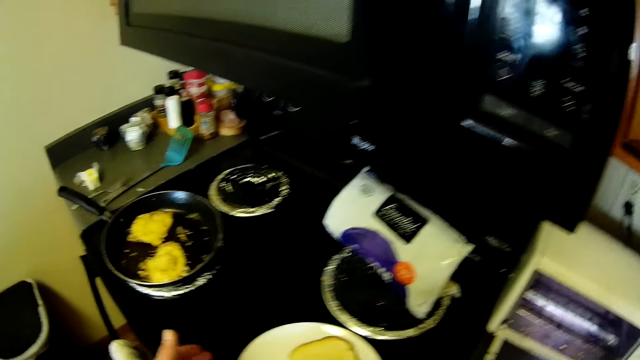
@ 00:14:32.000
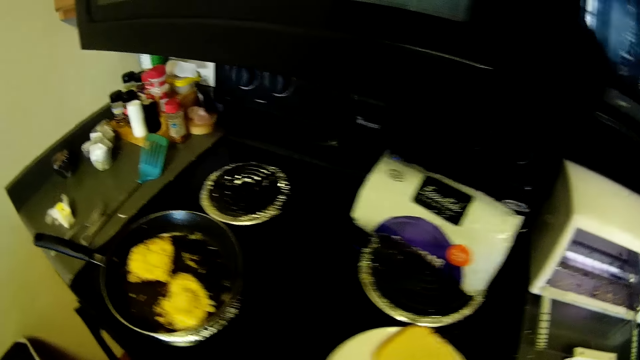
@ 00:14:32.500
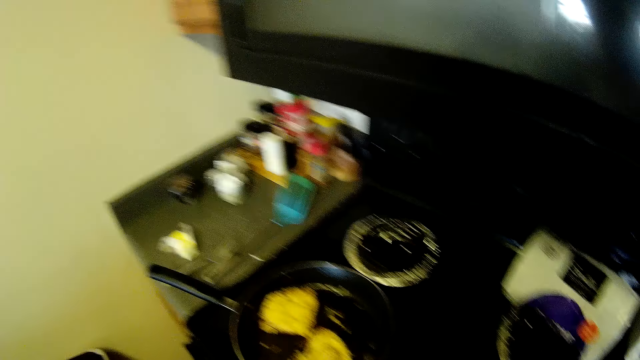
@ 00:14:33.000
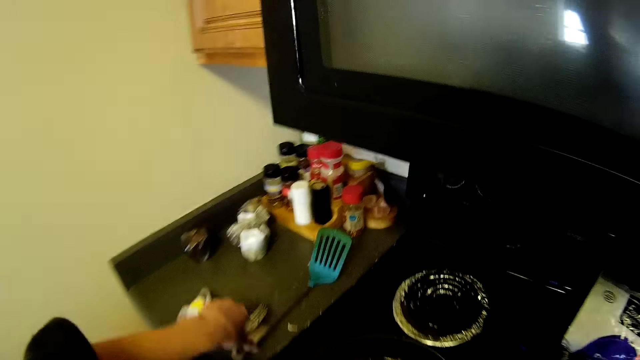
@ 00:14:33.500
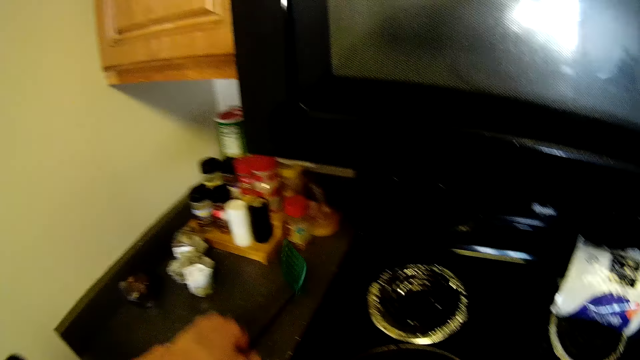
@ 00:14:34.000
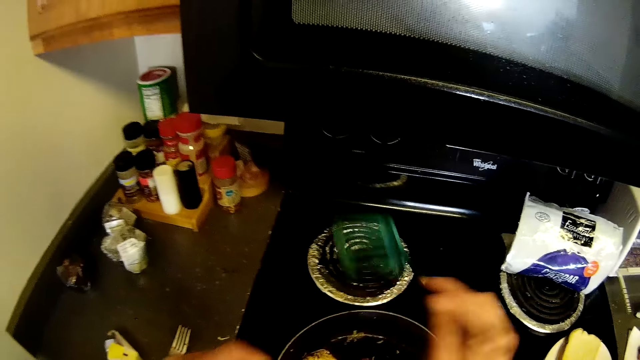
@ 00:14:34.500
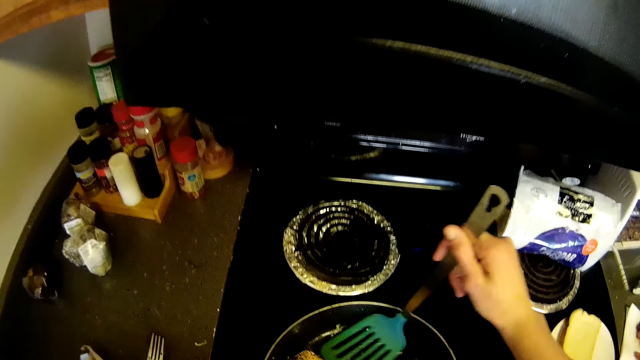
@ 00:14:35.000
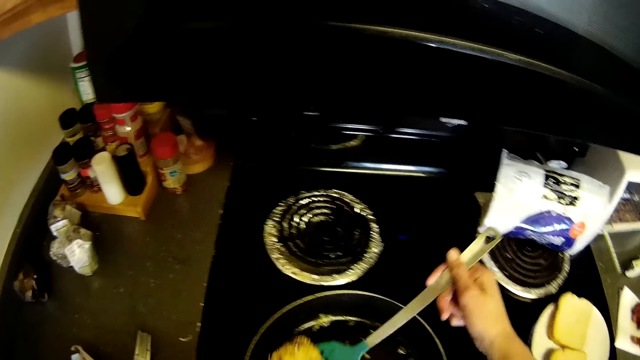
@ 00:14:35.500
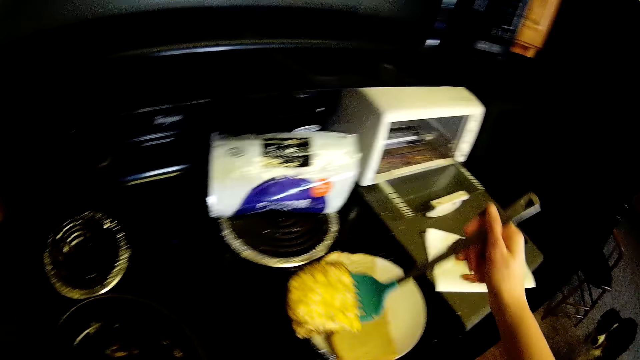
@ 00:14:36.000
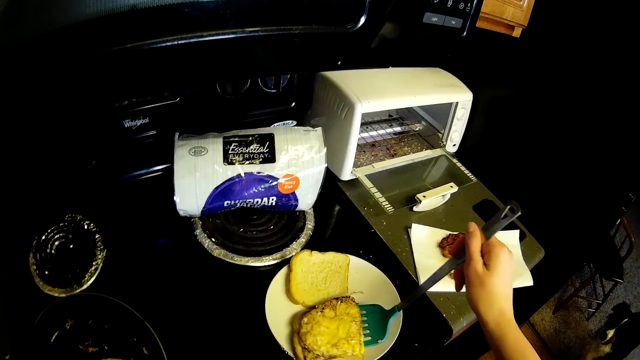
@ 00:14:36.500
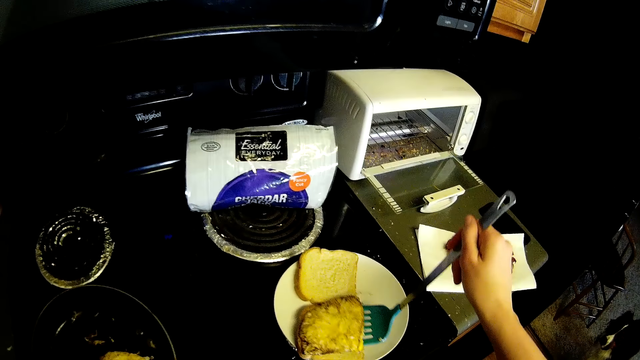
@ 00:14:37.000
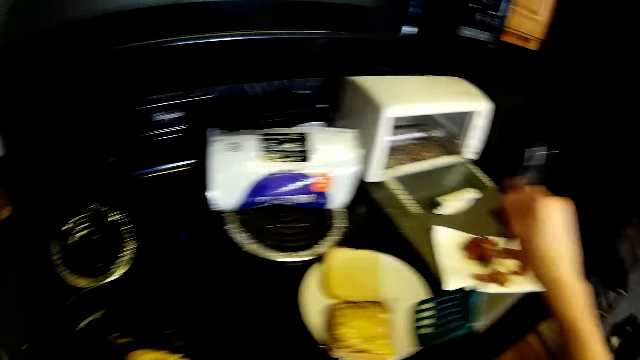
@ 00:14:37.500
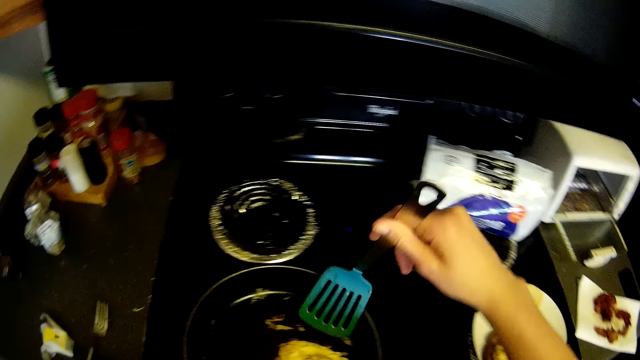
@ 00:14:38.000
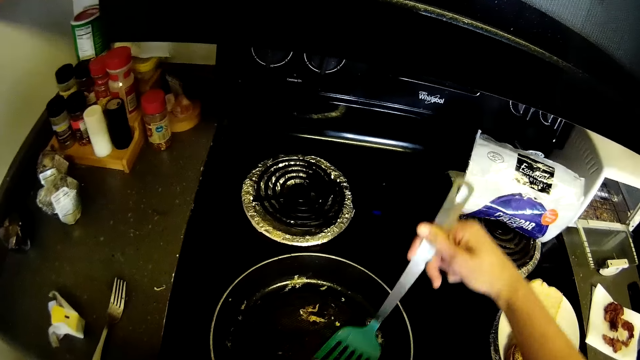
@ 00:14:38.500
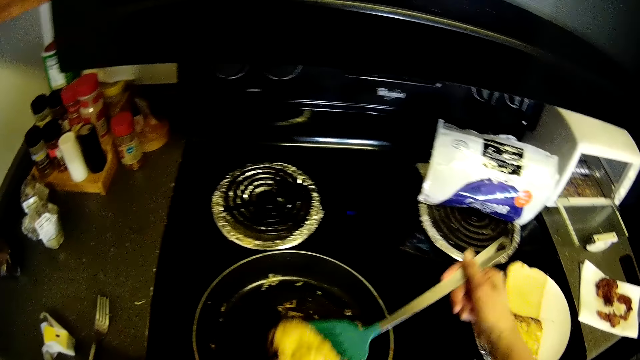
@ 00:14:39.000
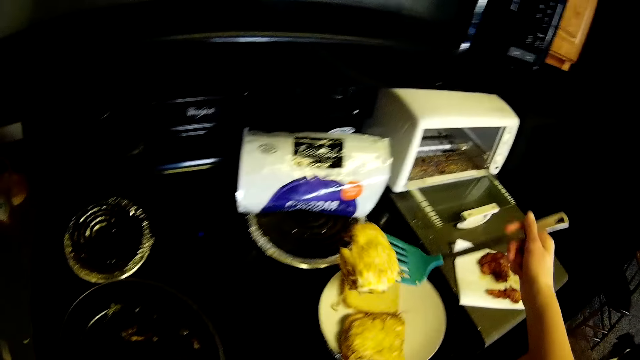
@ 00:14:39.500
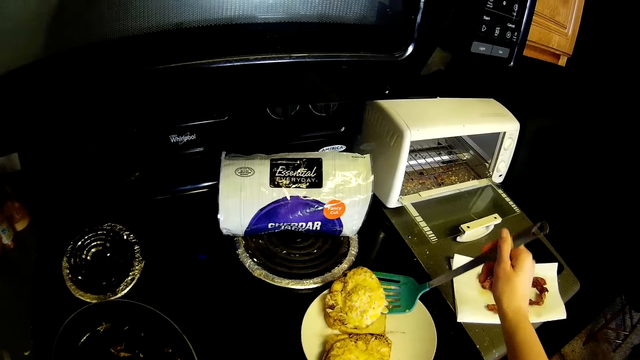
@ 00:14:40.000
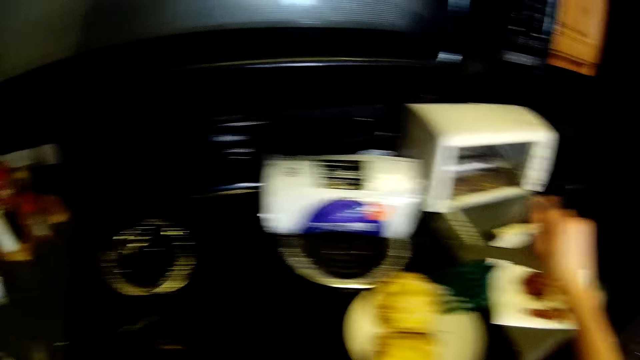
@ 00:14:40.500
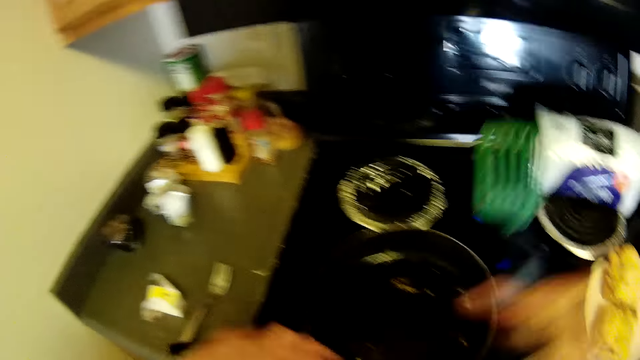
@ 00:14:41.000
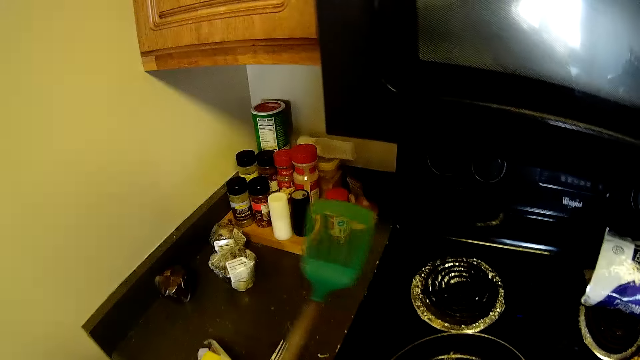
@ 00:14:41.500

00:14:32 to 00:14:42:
The camera wearer picks a spoon from the countertop with her left hand. She passes the spoon from her left hand to her right hand. She picks the fried egg from the frying pan with the spoon in her right hand. She places the egg in the spoon on the bread in the plate. She picks the egg from the frying pan with the spoon in her right hand. She places the egg in the spoon on the bread in the plate.

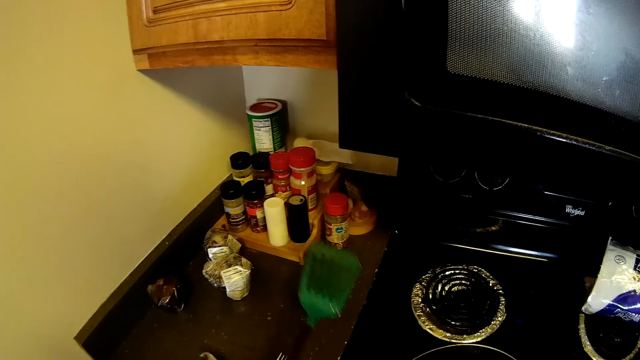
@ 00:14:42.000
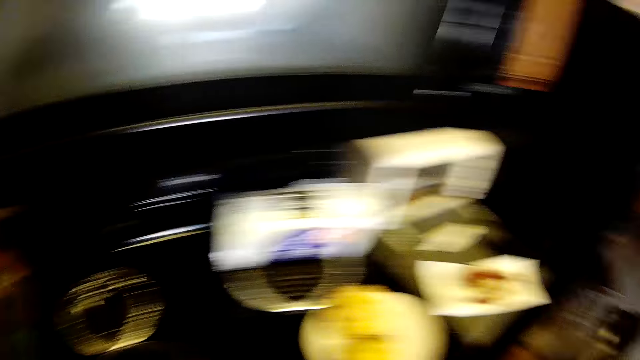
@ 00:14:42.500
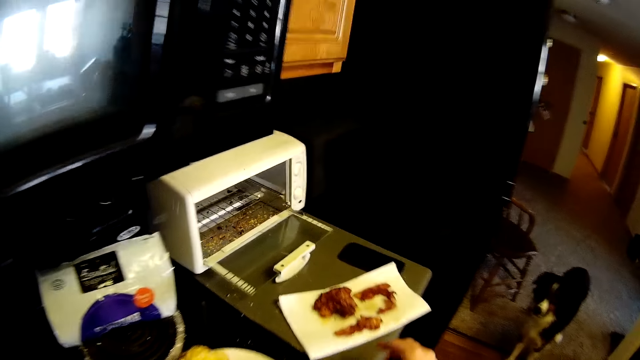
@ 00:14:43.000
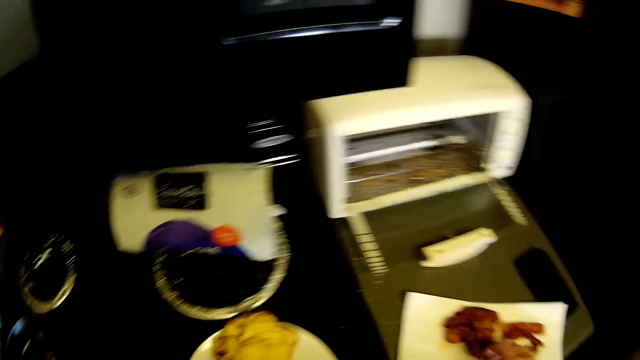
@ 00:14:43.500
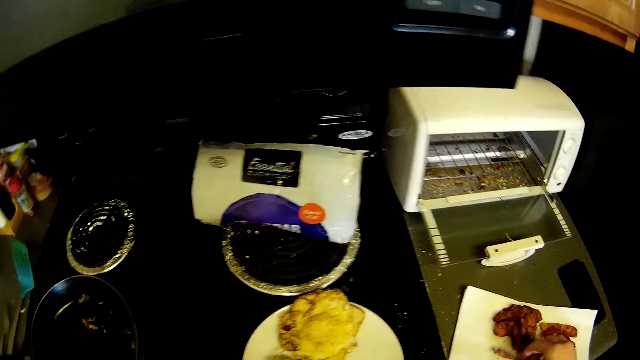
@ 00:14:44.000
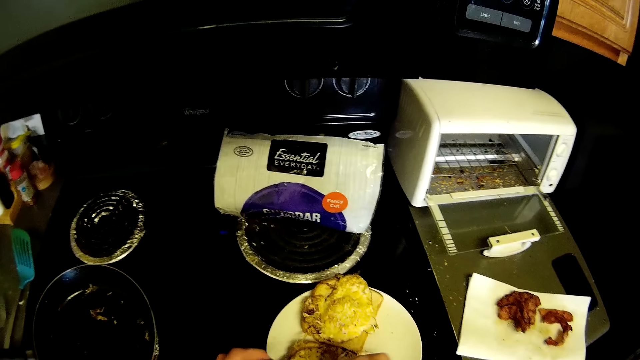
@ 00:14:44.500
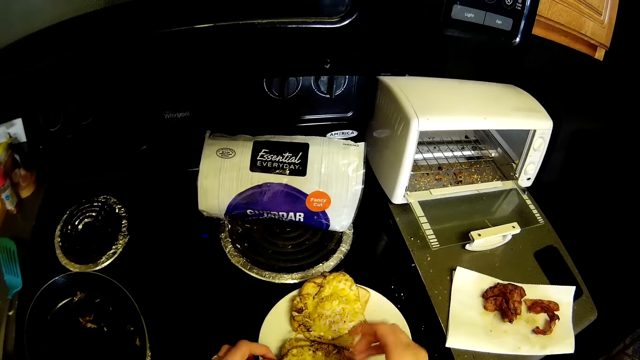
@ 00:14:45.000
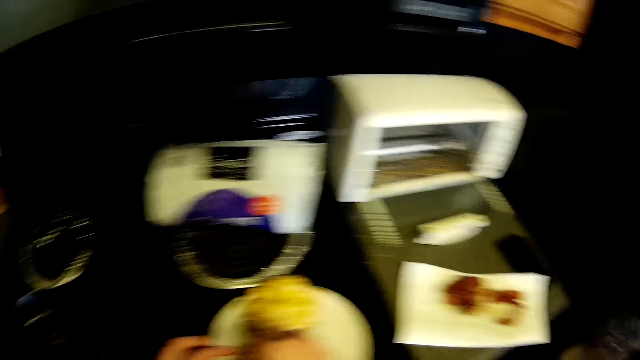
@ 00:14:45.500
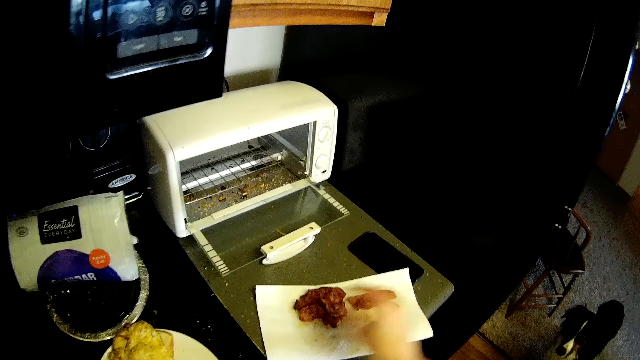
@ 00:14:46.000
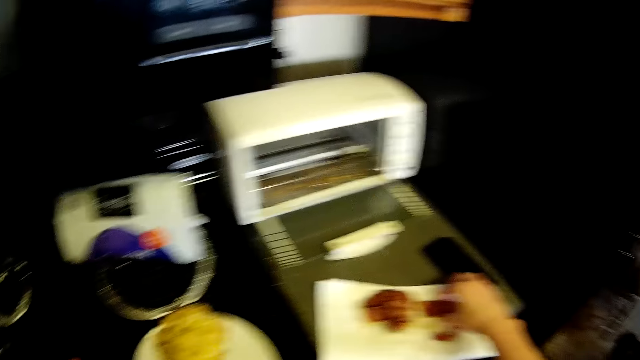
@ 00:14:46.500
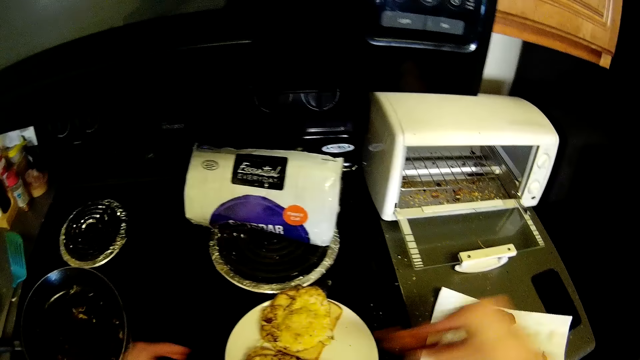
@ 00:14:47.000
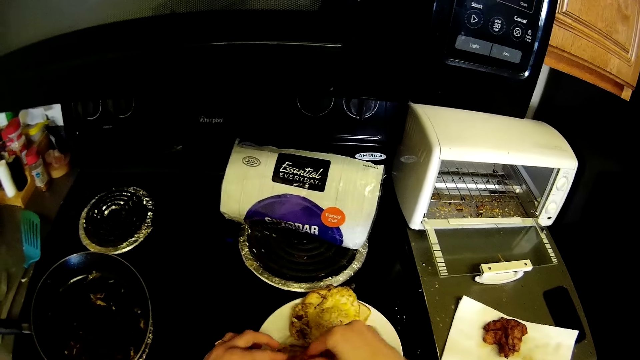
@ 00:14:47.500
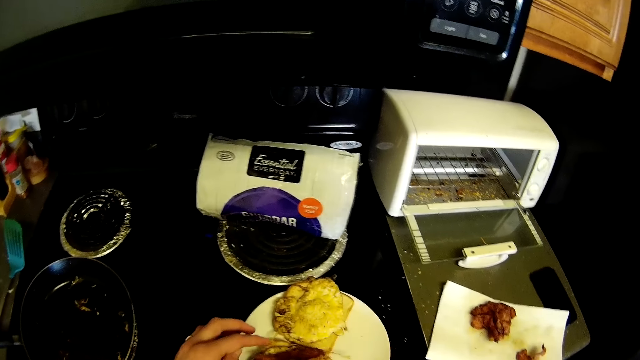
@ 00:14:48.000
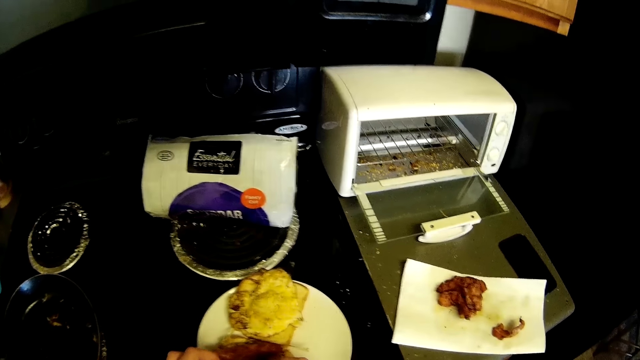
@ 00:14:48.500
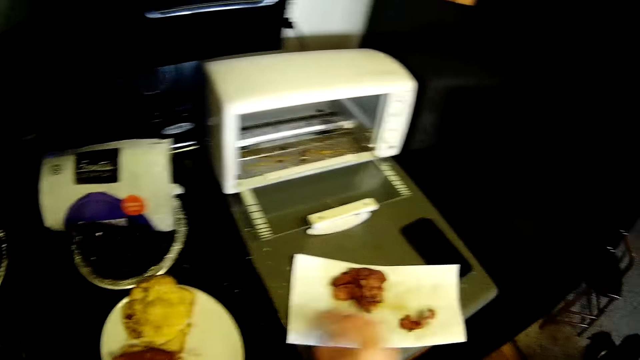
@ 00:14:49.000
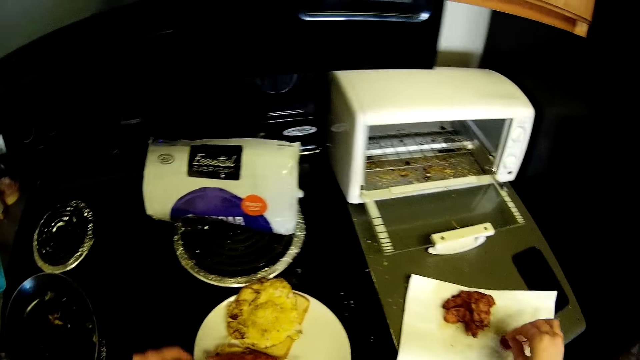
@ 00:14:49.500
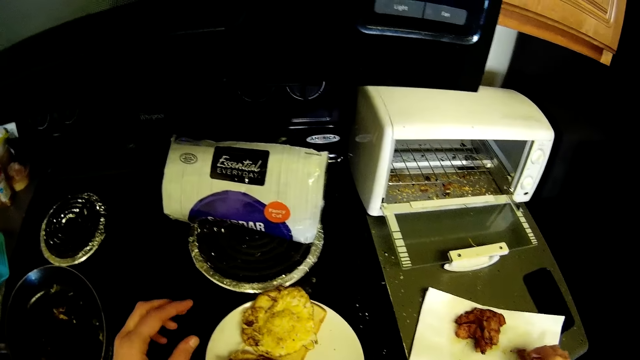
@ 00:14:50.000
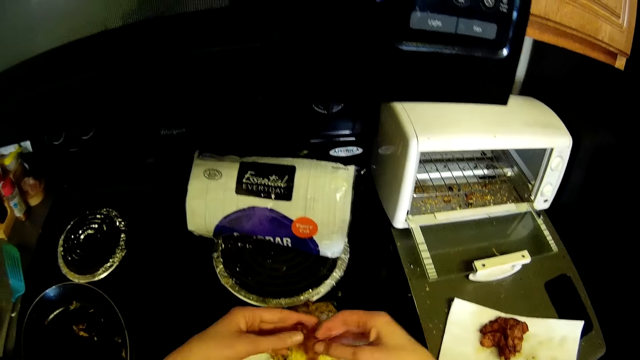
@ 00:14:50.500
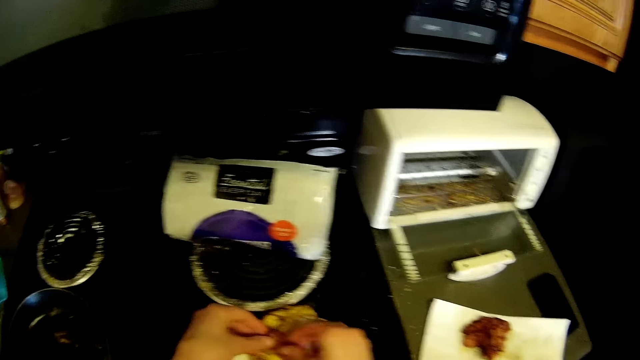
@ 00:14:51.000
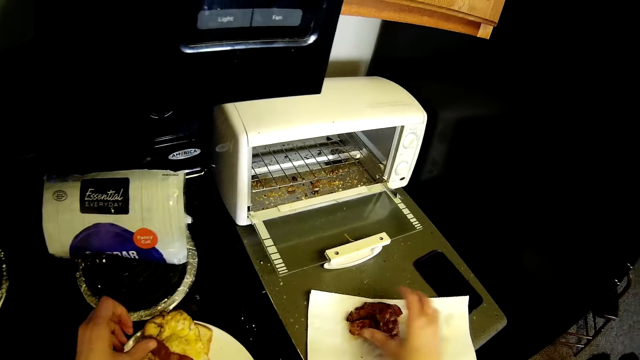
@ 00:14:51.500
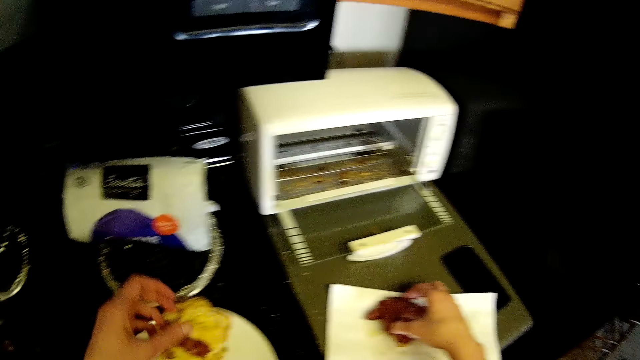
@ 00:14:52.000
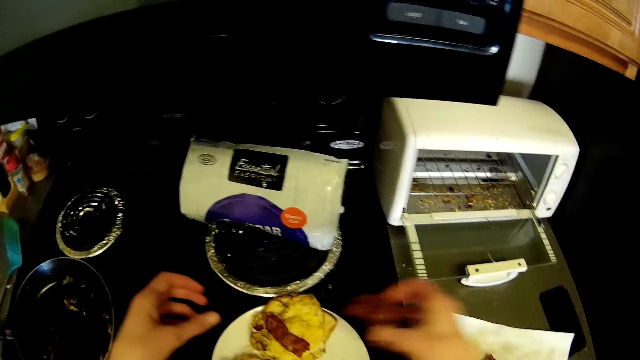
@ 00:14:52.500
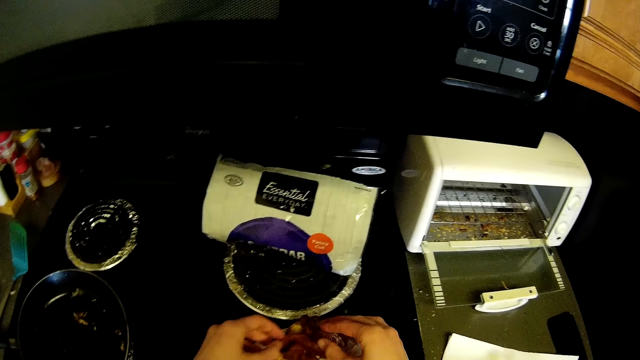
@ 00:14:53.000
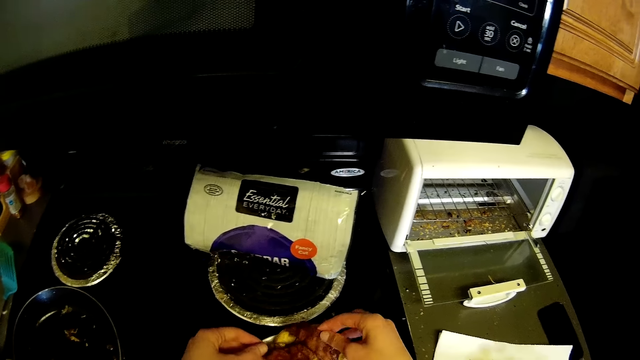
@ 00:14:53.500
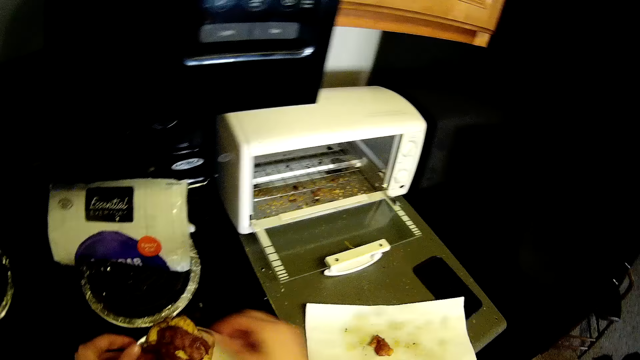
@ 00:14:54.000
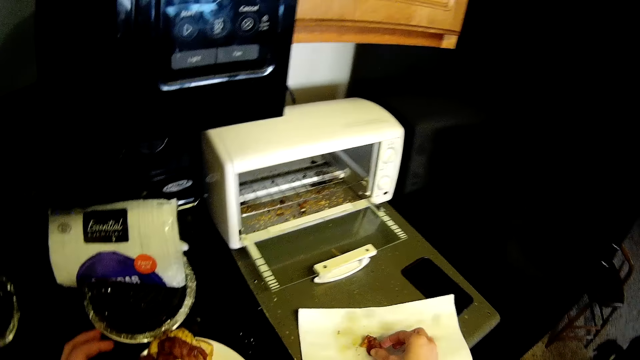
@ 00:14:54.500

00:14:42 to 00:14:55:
The camera wearer places the spoon on the countertop. She picks the steak from the paper on the countertop with her right hand. She places the steak on the bread in the plate. She picks the steak from the paper on the countertop with her right hand. She places the steak on the bread in the plate. She picks the steak from the paper on the countertop with her right hand. She places the steak on the bread in the plate. She picks the steak from the paper on the countertop with her right hand. She places the steak on the bread in the plate. She picks the steak from the paper on the countertop with her right hand.
